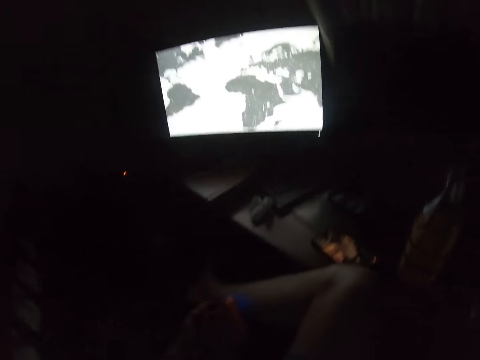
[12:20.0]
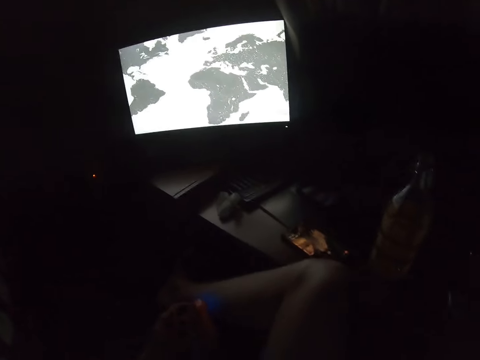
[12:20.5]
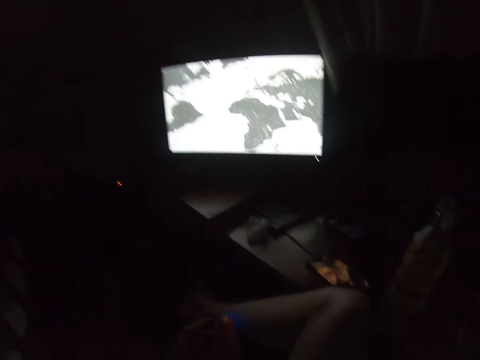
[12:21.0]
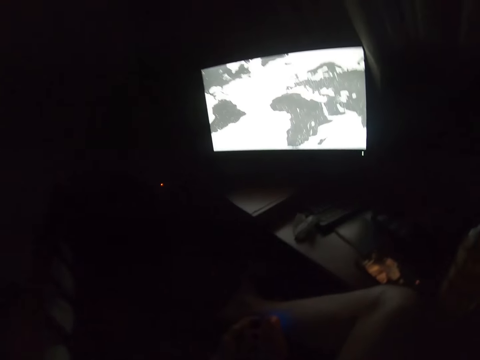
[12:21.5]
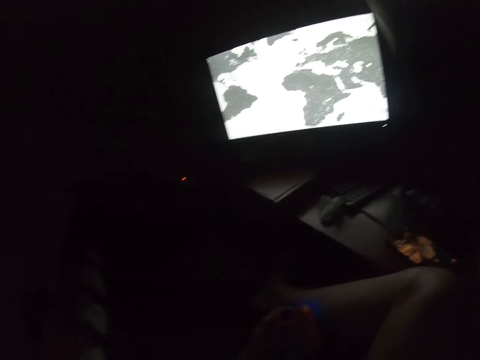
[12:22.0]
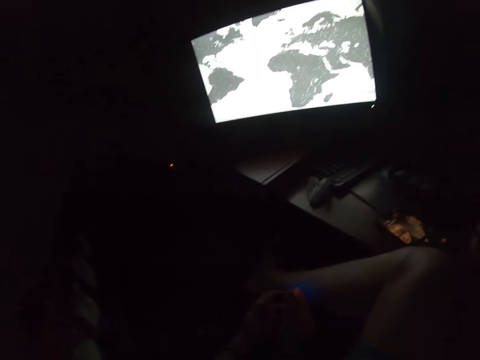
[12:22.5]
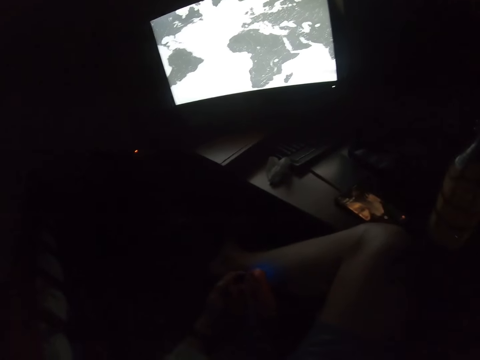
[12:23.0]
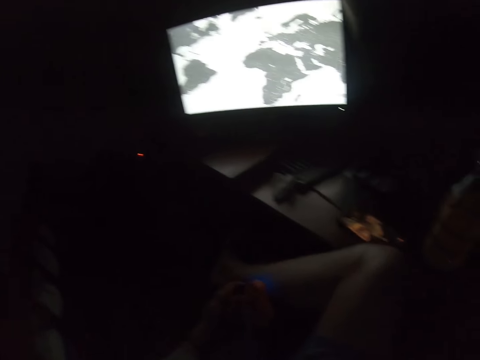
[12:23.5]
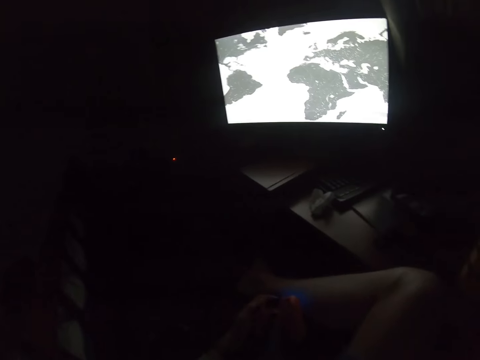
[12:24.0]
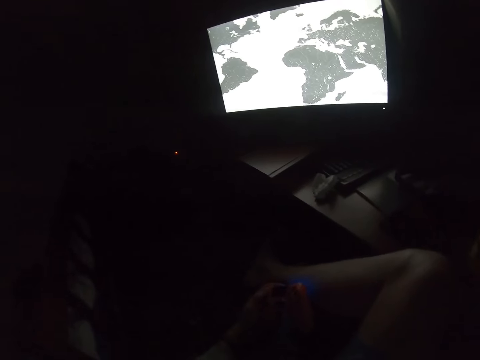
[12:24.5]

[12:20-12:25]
The camera wearer looks around.

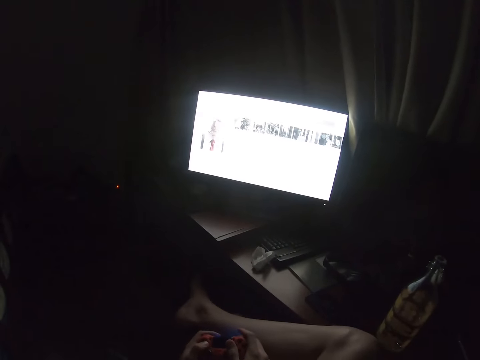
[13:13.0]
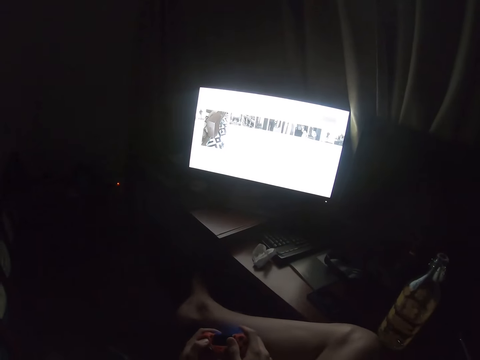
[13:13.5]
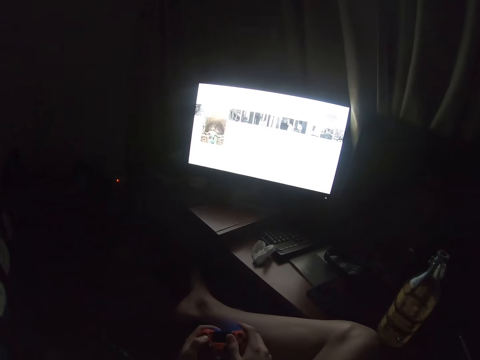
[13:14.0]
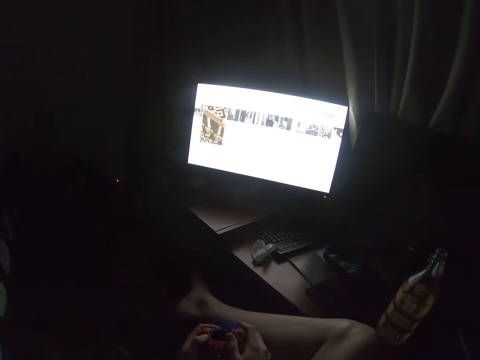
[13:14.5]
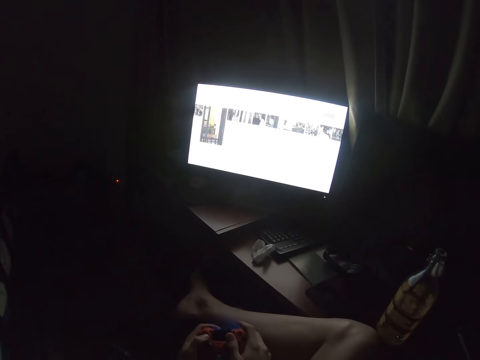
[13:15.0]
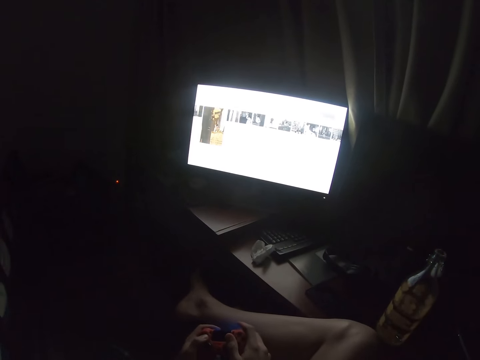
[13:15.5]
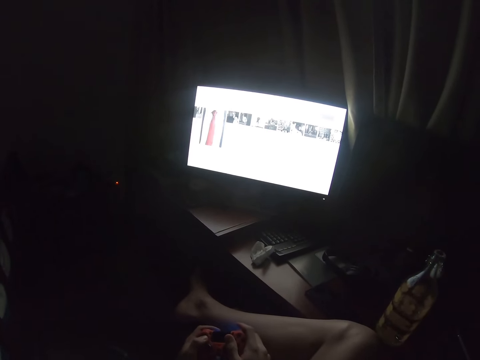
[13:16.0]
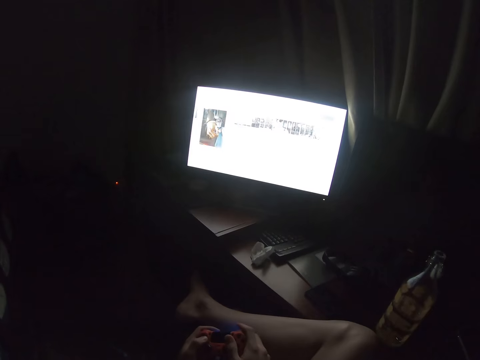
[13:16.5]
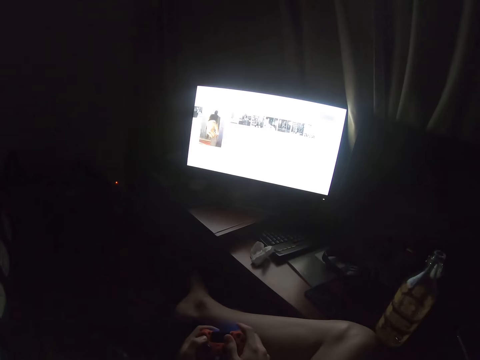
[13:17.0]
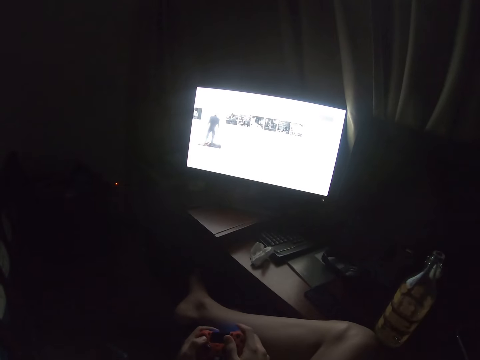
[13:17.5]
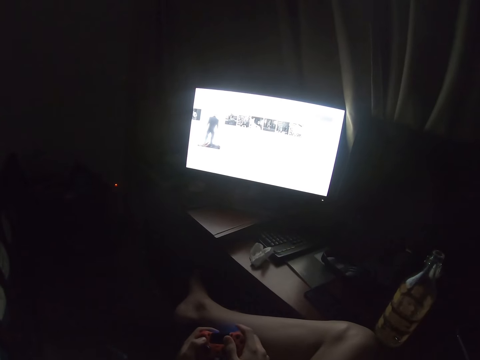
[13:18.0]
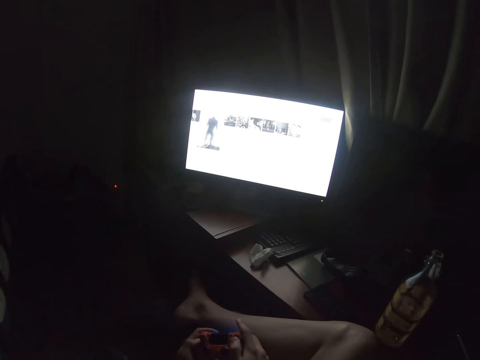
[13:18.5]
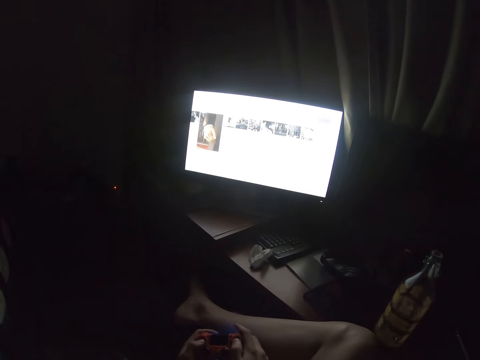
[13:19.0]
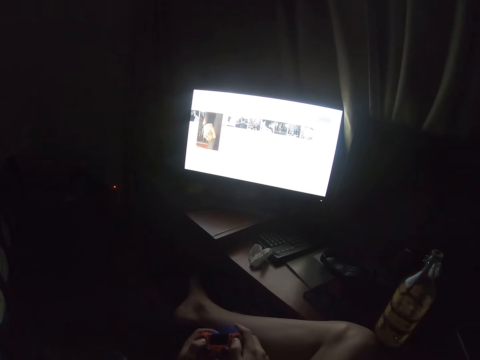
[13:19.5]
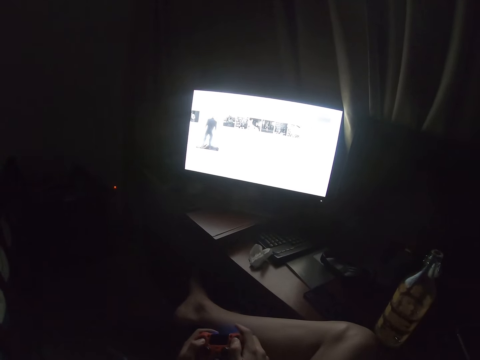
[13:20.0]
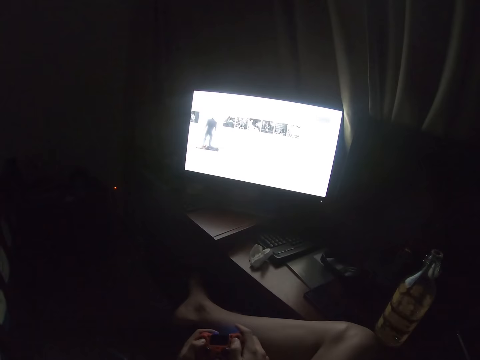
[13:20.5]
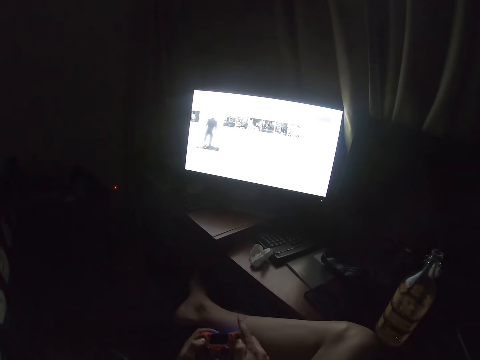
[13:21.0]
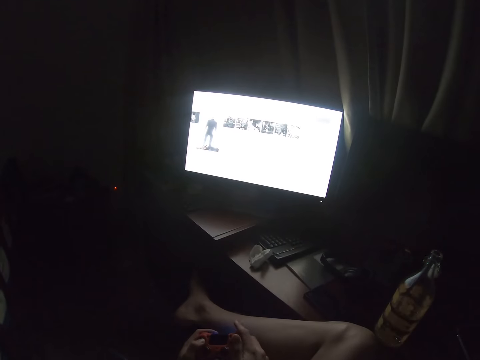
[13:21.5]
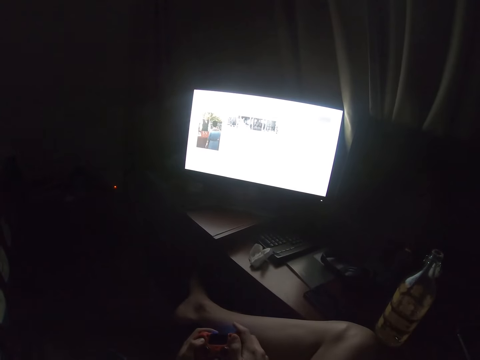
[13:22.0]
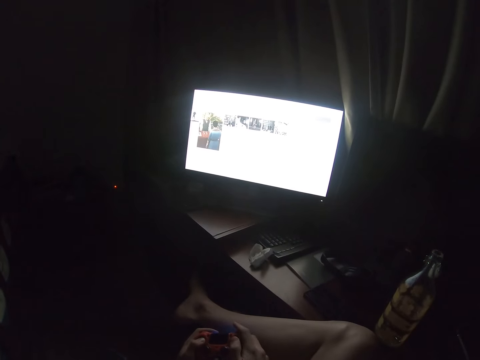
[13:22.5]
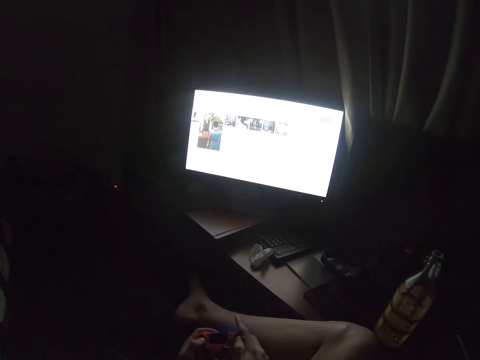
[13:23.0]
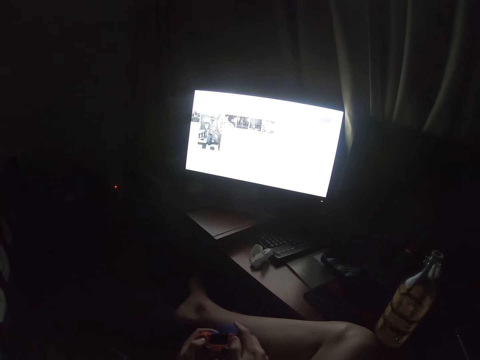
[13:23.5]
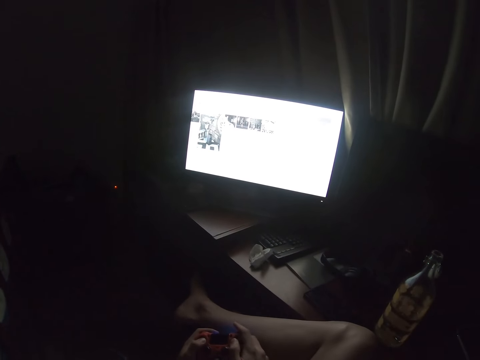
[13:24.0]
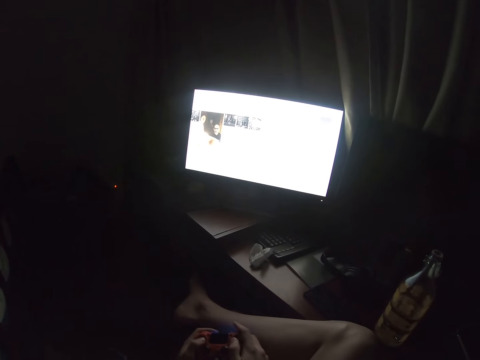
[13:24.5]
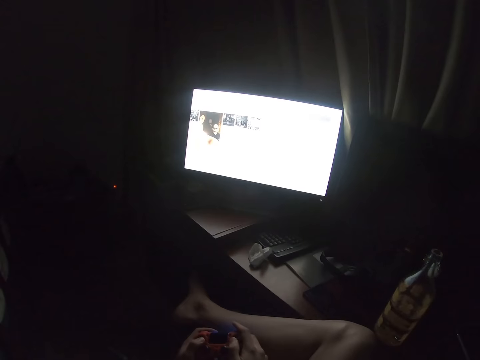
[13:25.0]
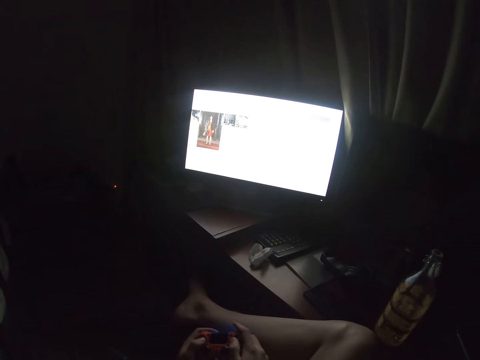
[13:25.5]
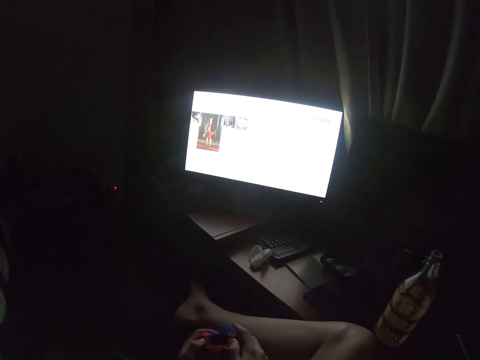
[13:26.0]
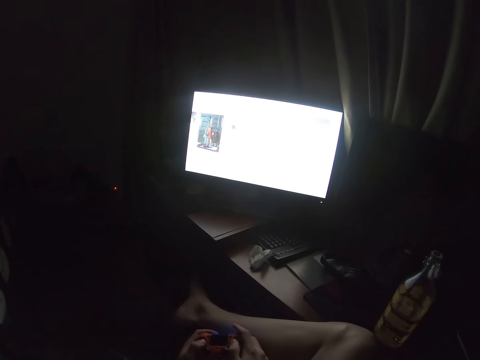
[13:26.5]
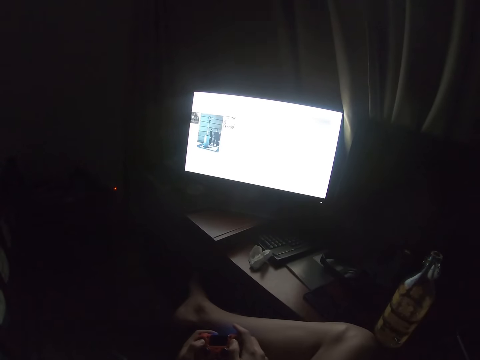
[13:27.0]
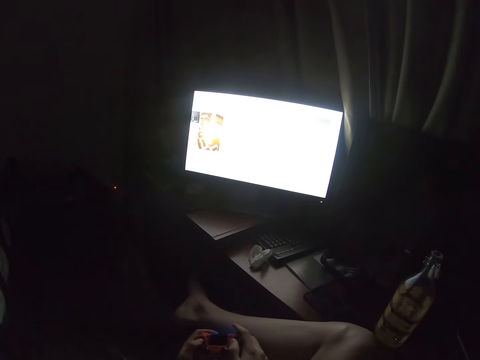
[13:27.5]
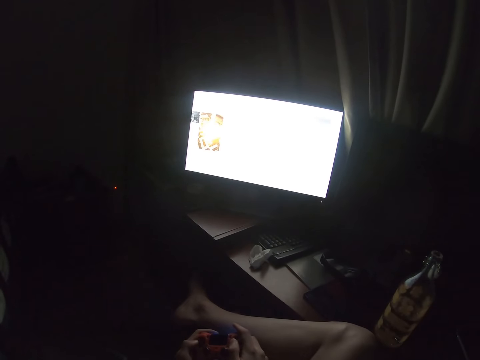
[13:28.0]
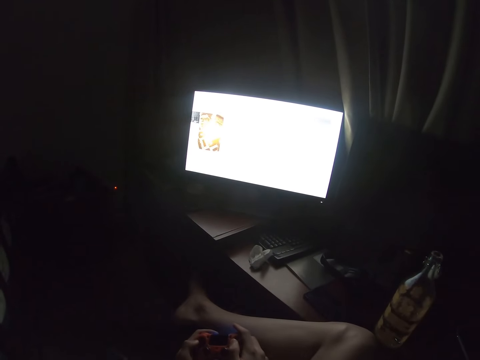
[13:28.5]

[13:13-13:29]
The camera wearer stares at the television. They scroll the game.

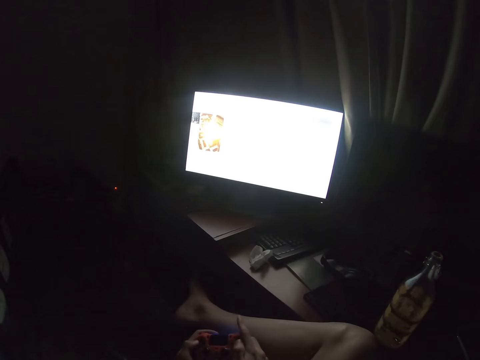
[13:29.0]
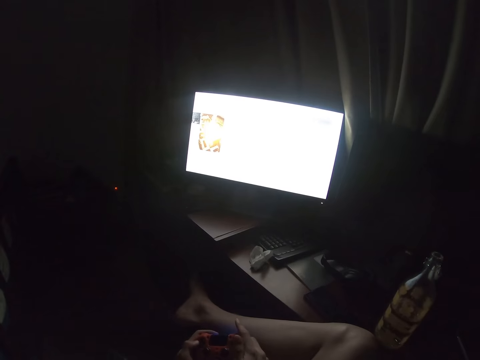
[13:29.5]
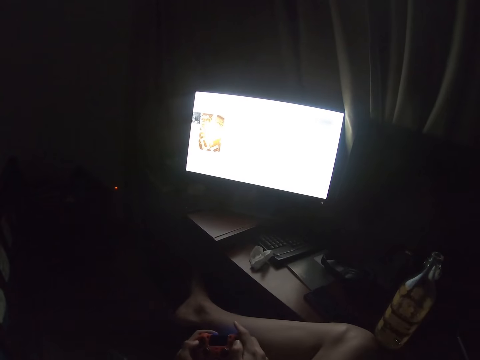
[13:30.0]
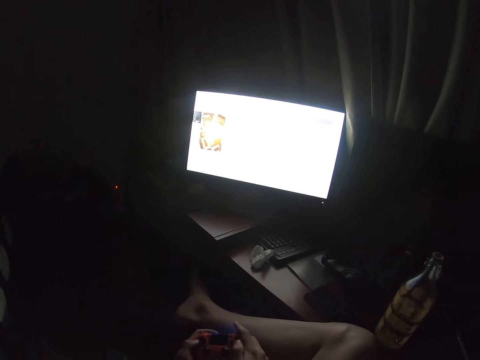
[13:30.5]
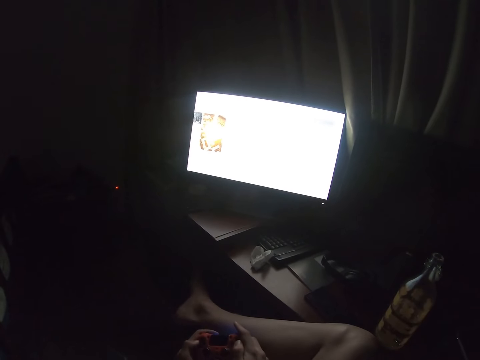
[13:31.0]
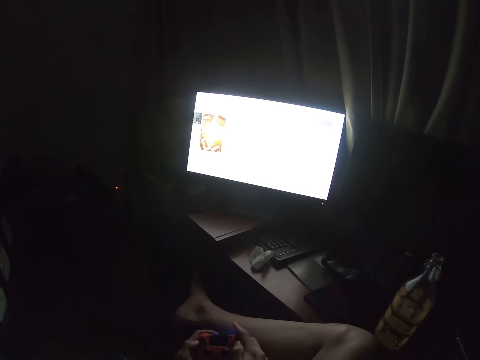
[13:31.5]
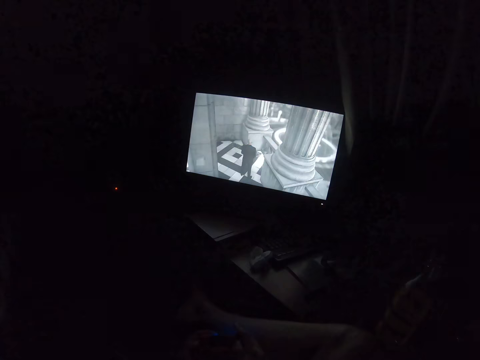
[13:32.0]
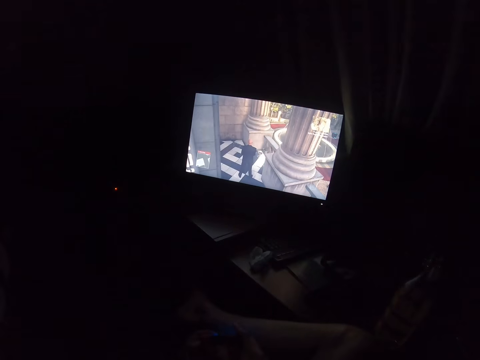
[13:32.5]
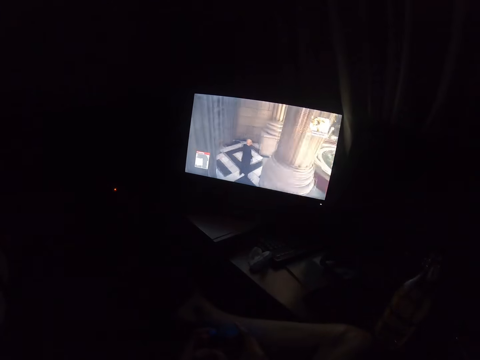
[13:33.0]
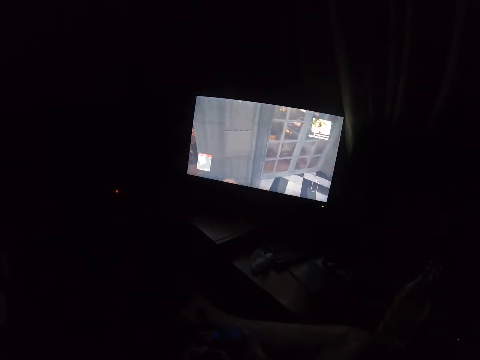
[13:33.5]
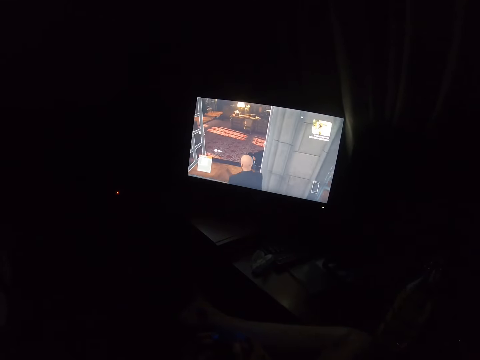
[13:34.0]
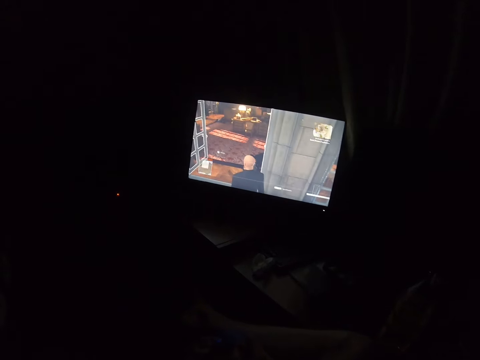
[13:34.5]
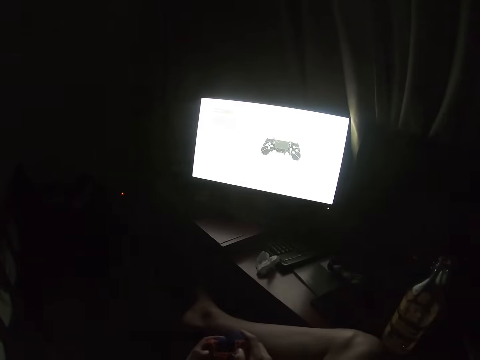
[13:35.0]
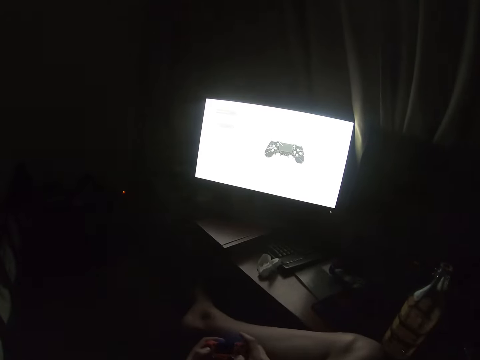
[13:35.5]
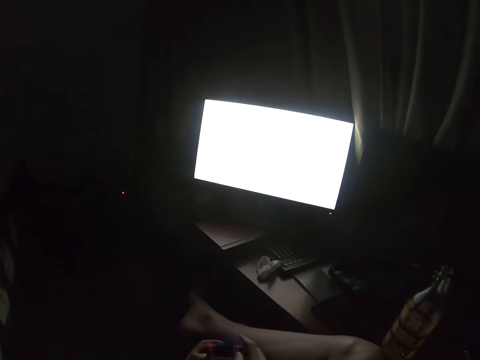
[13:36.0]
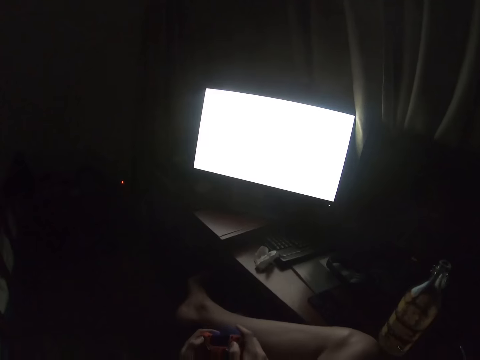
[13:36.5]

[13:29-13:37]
The camera wearer plays the game.
